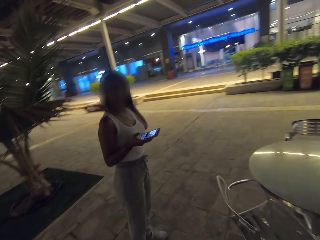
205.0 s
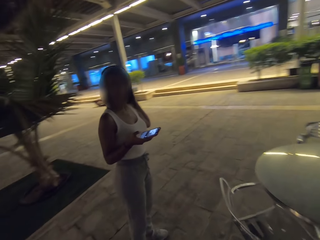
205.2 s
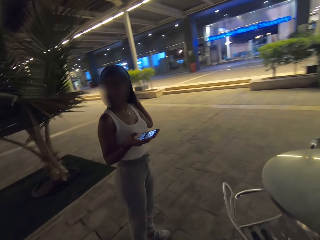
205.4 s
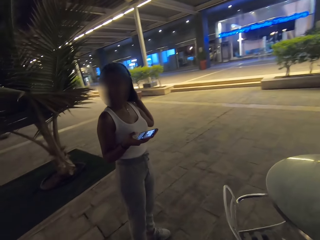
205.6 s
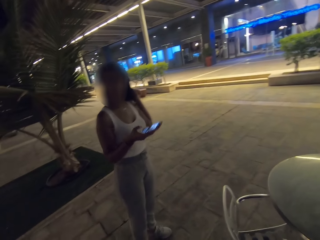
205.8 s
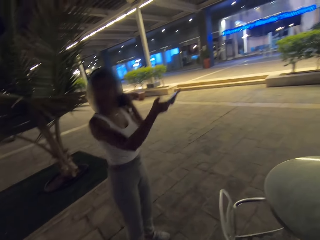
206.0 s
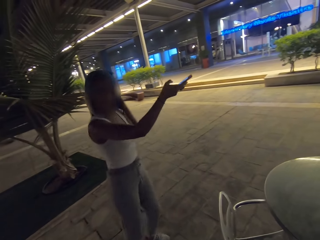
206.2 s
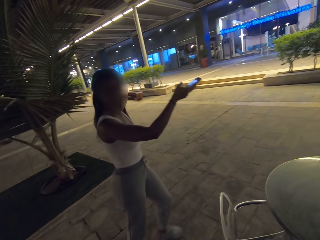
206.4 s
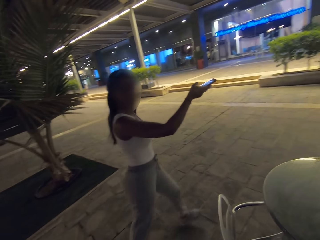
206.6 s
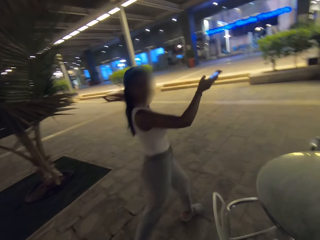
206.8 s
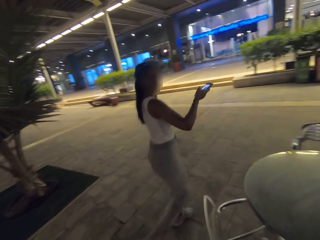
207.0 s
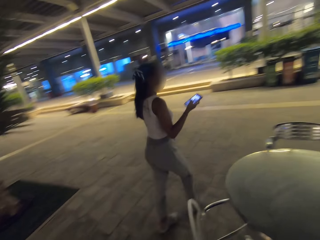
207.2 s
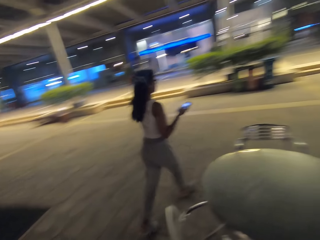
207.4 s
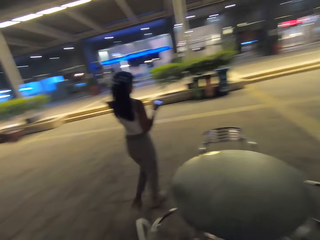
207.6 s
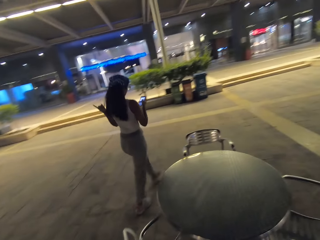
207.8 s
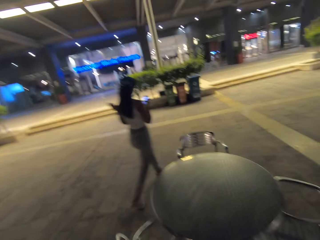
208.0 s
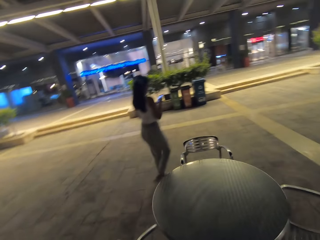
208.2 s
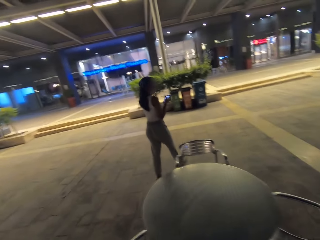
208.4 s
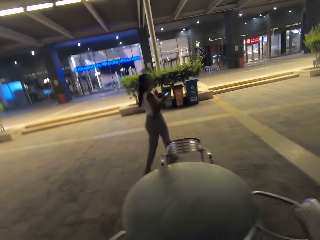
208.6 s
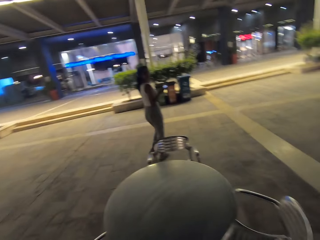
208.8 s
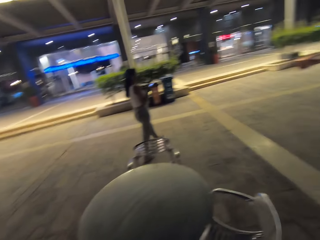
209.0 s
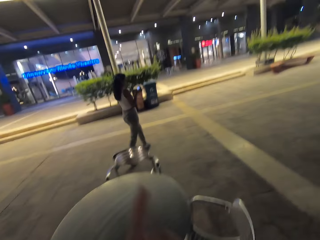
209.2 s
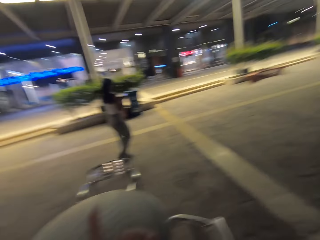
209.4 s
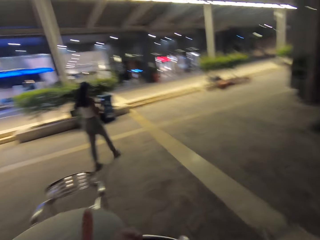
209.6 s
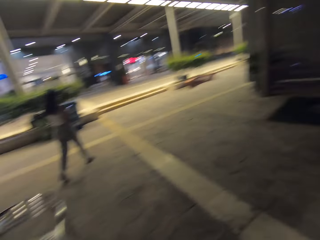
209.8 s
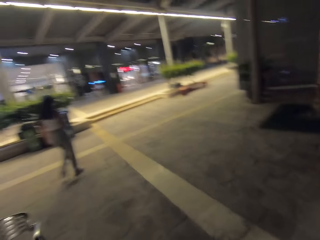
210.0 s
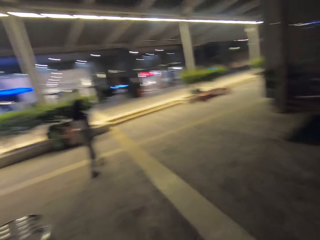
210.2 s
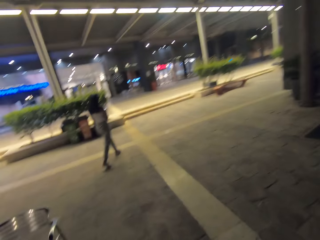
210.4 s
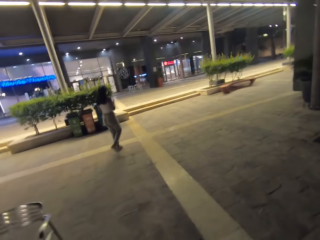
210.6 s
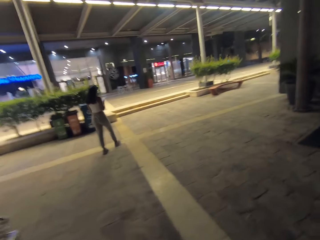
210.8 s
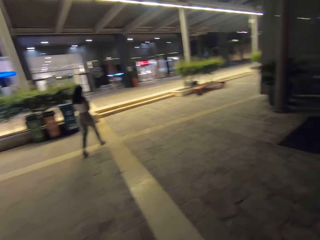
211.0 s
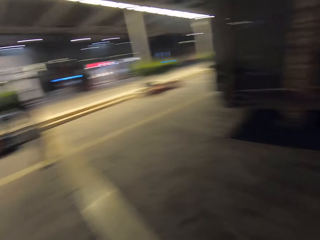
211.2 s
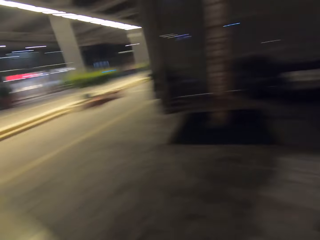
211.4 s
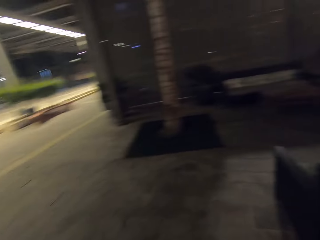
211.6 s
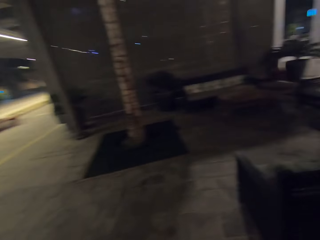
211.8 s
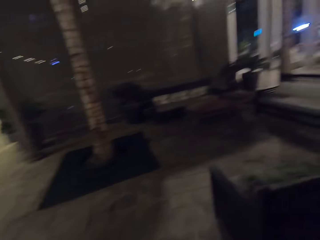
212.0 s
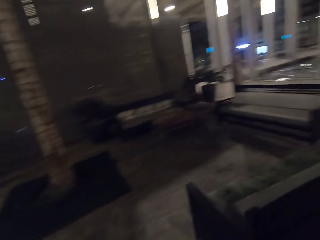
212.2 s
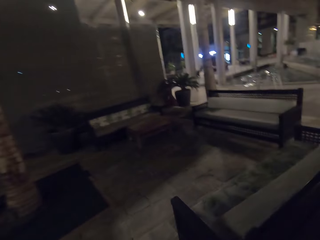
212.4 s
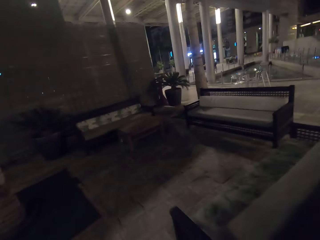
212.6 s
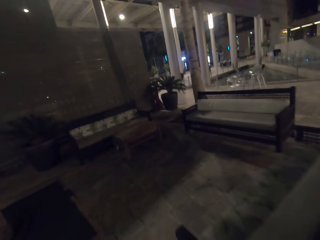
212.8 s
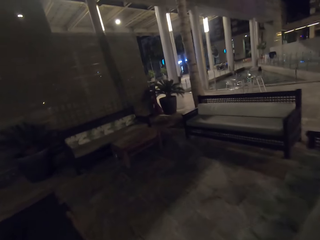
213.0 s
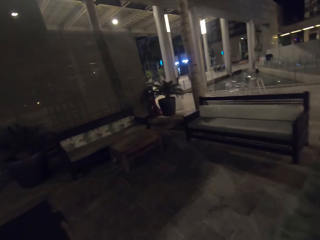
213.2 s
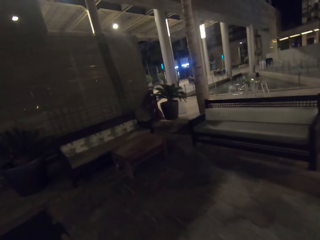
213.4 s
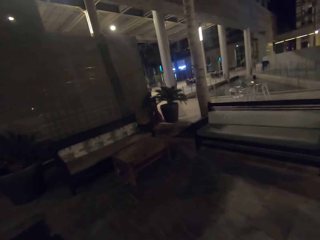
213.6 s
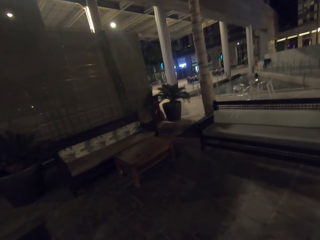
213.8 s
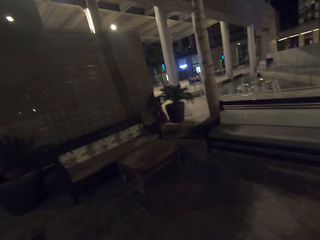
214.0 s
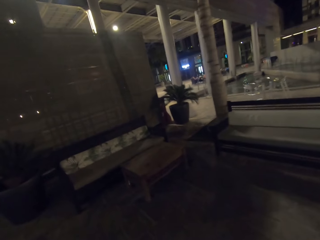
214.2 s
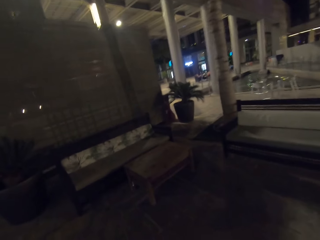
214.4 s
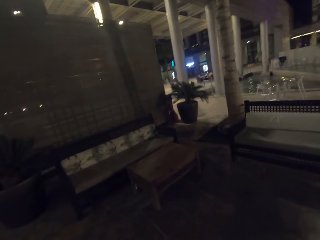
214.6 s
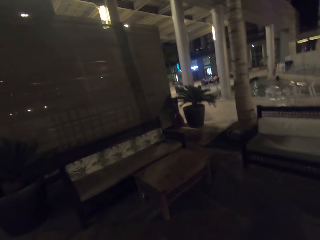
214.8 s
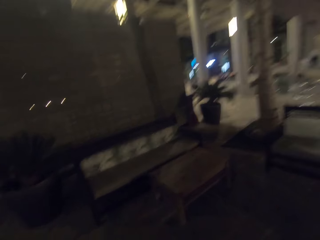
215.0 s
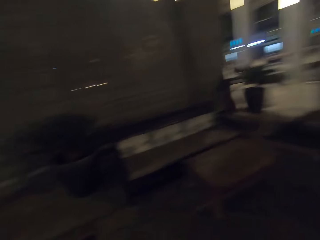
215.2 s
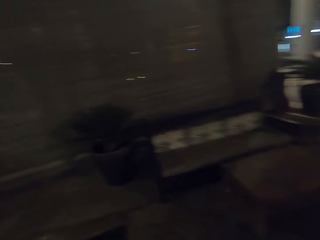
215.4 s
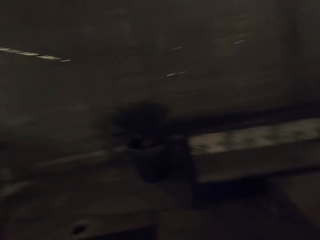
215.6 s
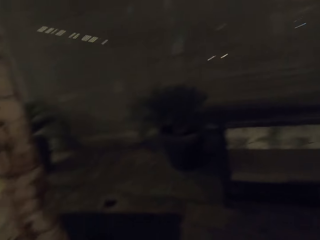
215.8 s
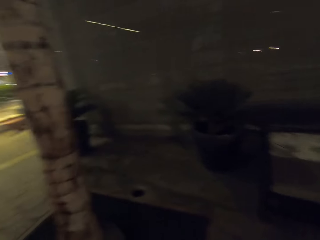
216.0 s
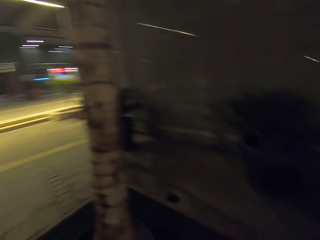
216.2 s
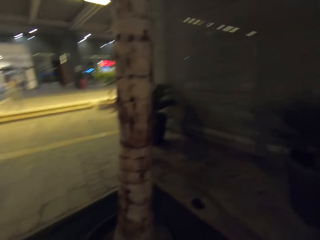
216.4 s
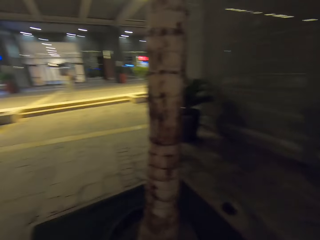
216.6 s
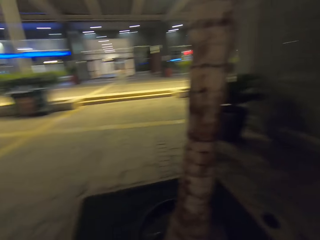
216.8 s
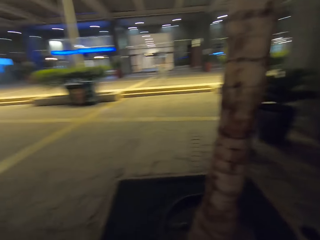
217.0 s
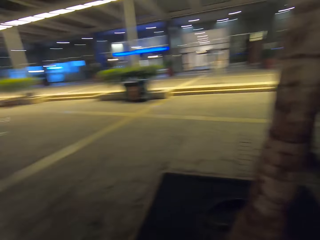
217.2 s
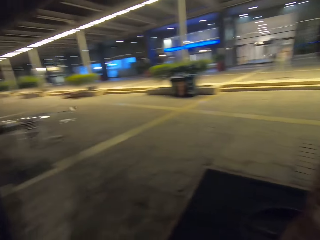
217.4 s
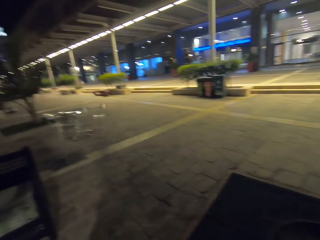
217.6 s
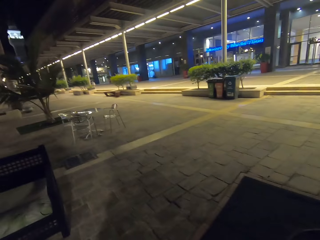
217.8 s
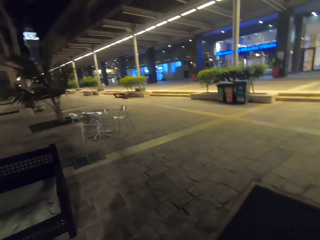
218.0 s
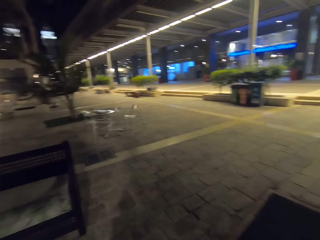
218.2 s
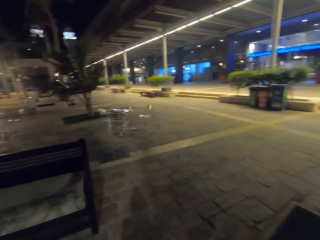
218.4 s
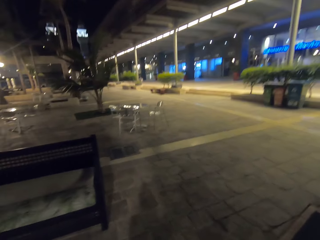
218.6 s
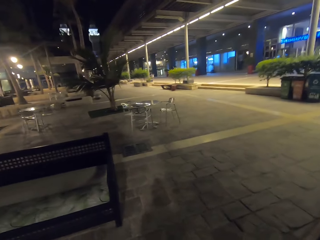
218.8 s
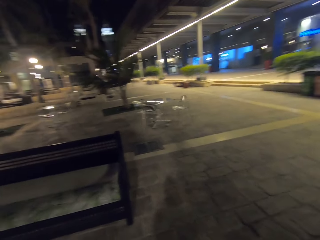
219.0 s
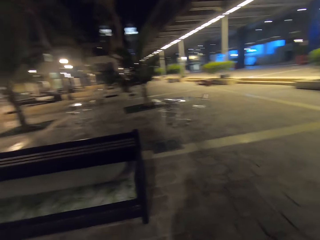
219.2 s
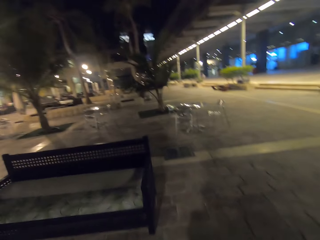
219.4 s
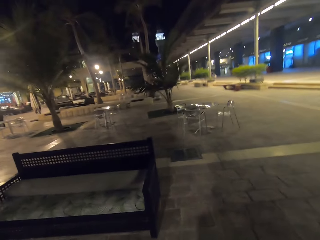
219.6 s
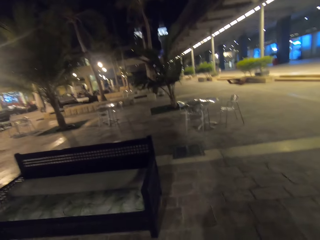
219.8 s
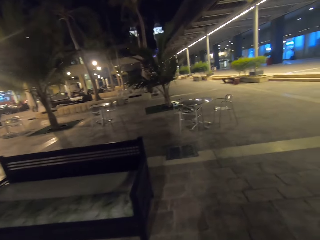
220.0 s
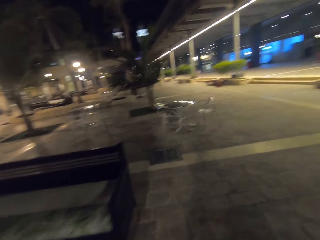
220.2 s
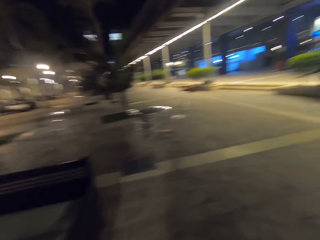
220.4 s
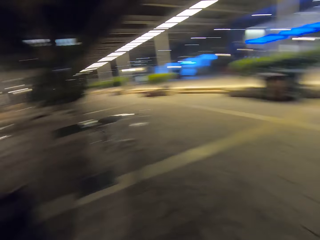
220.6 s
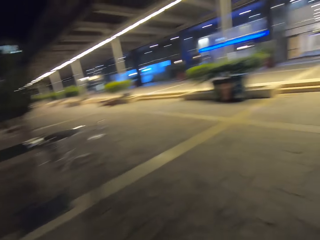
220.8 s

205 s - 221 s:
The camera wearer turns around. They look around.

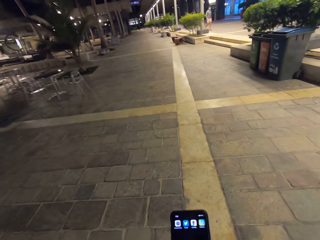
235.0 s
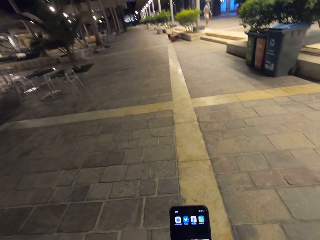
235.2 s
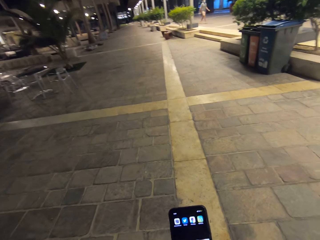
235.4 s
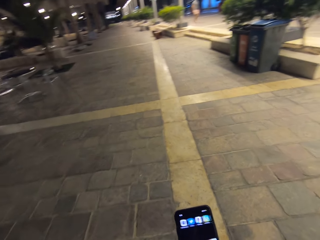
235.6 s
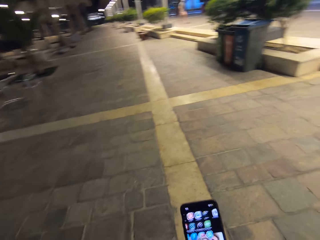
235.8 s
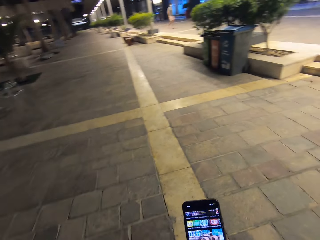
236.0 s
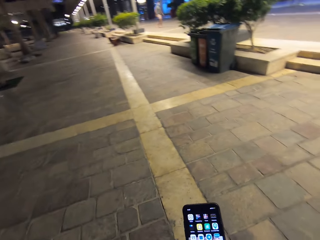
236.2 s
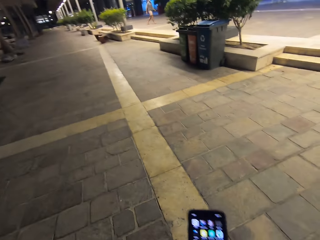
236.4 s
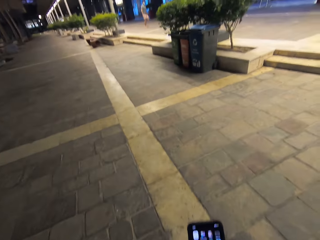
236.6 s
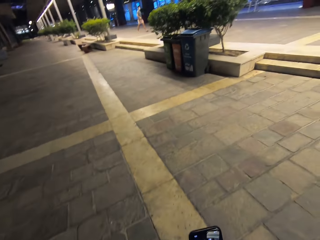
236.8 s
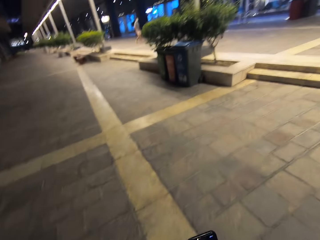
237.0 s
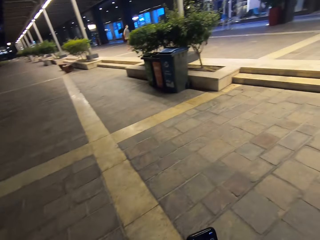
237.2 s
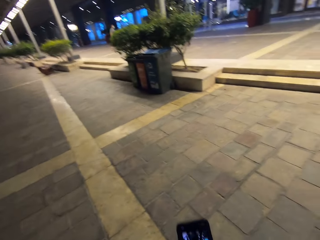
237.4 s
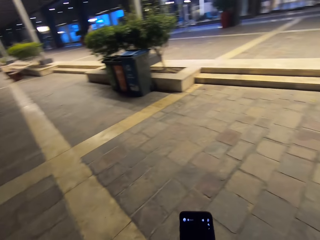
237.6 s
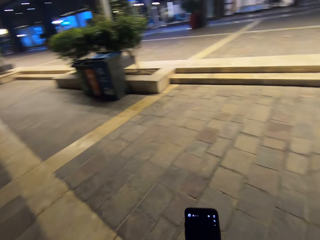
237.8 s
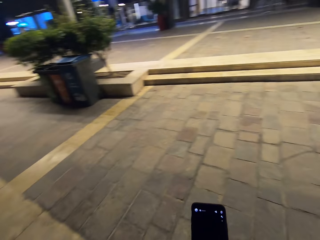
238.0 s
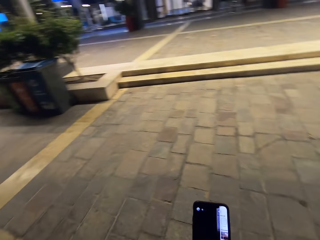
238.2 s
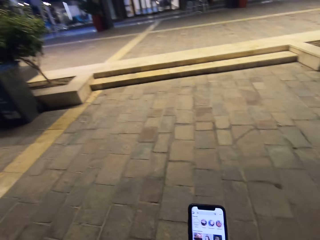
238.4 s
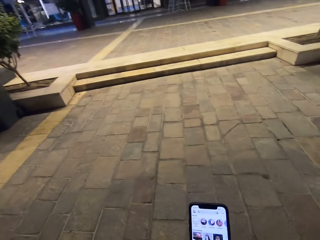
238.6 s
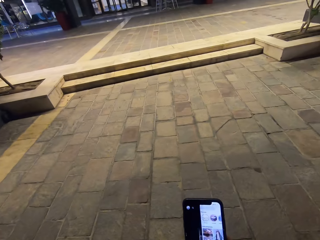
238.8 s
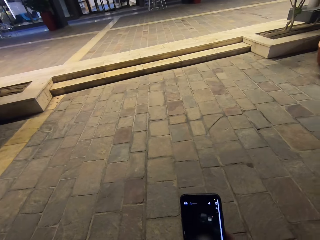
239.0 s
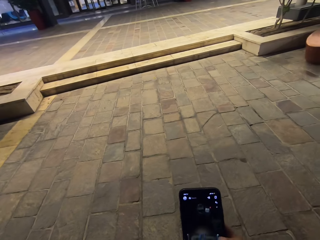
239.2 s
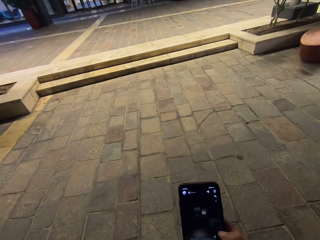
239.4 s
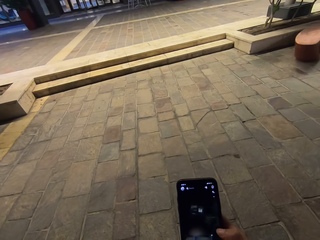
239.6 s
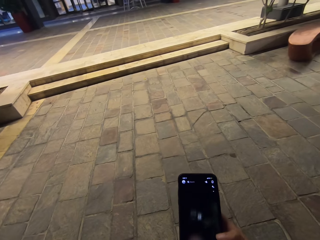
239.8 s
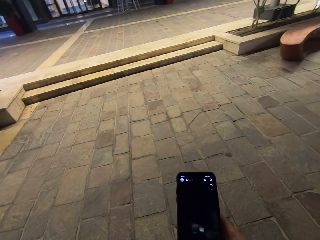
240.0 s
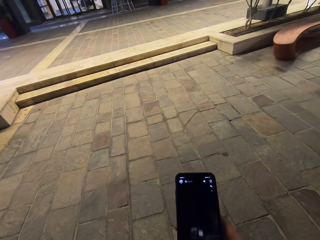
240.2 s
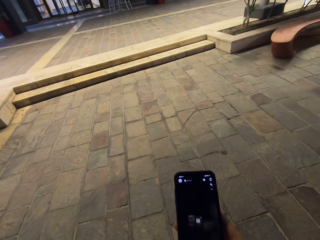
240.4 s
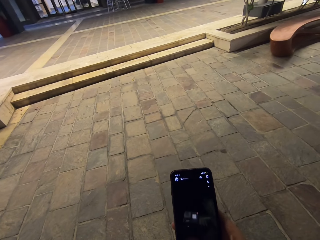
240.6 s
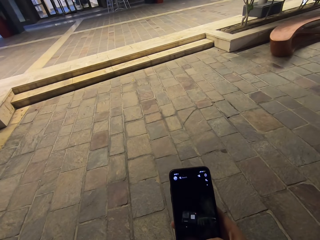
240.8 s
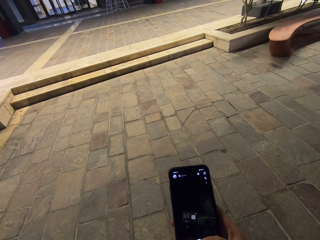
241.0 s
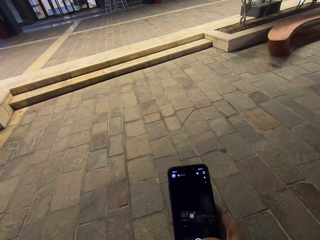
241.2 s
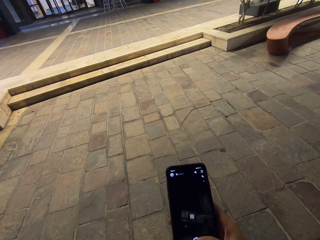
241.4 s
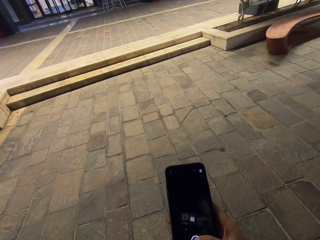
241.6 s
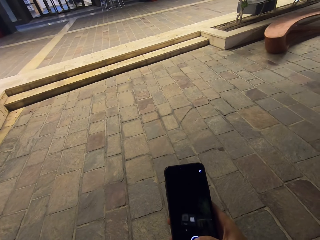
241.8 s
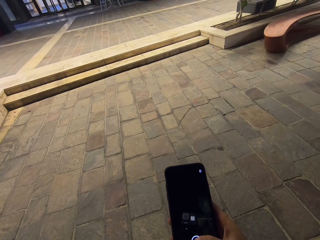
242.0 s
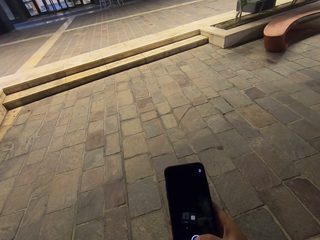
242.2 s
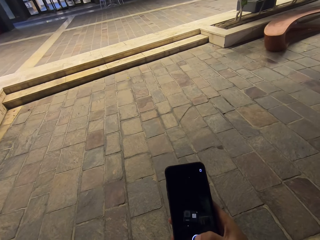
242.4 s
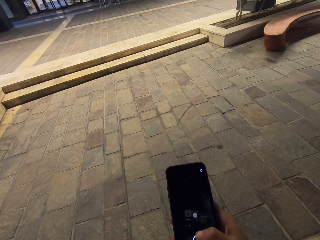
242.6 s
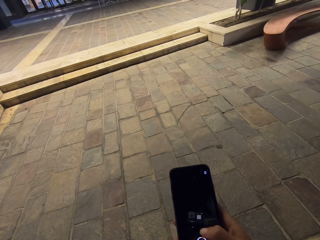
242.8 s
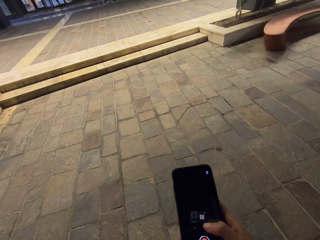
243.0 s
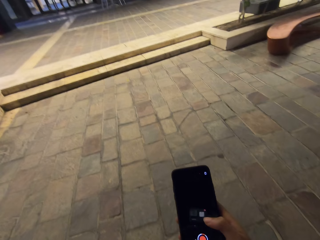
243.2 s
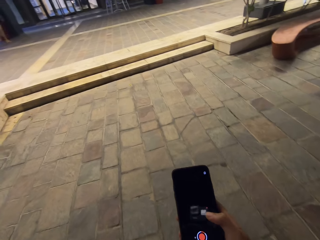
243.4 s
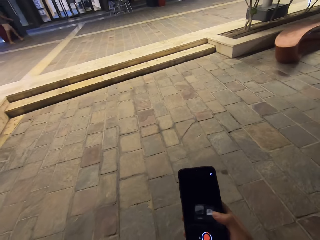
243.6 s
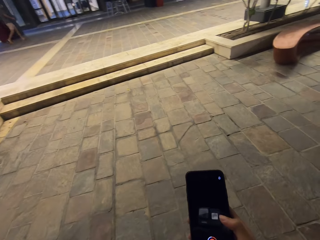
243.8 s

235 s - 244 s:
The camera wearer operates on his phone. They scroll the phone.
